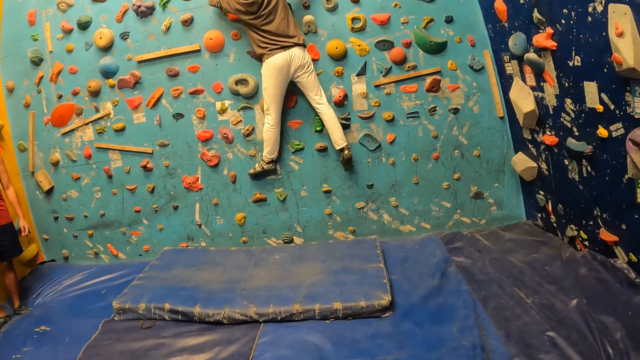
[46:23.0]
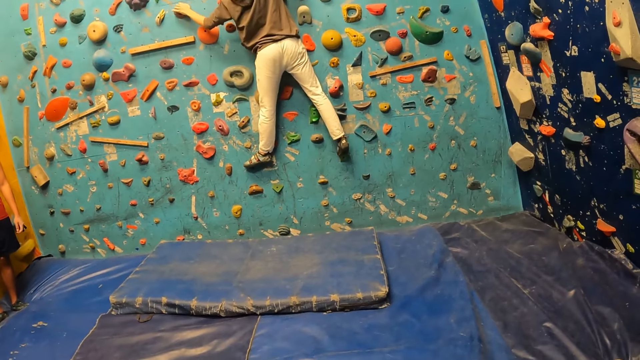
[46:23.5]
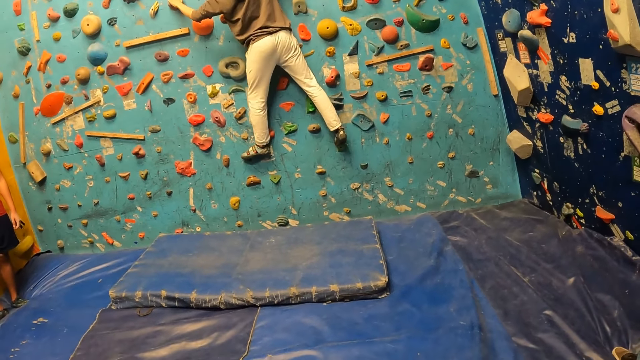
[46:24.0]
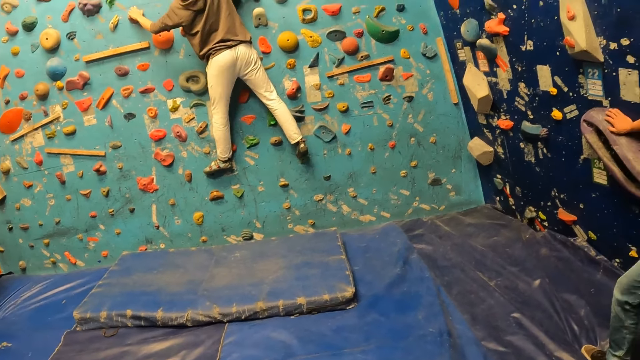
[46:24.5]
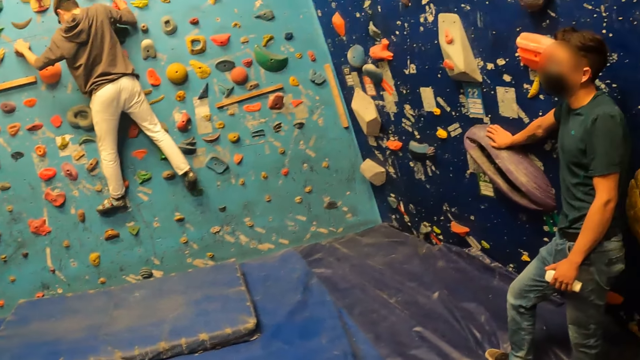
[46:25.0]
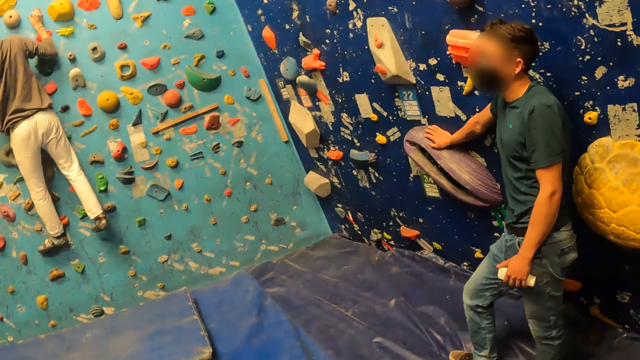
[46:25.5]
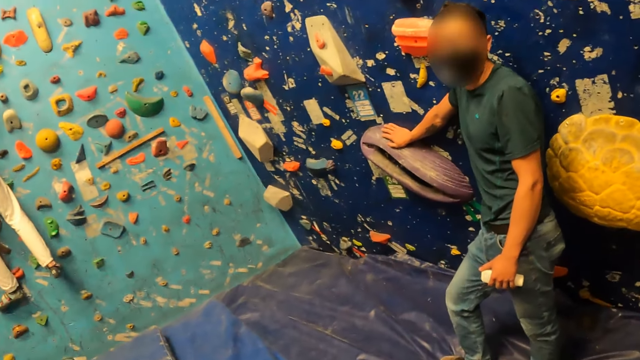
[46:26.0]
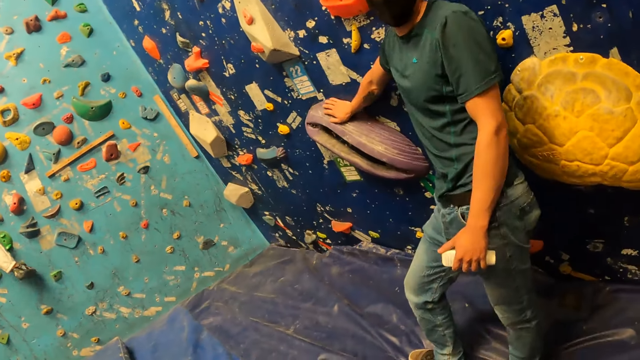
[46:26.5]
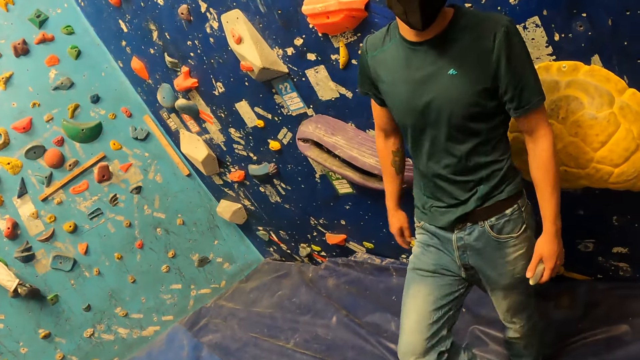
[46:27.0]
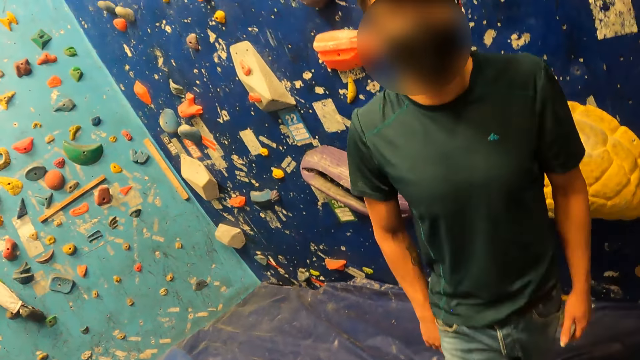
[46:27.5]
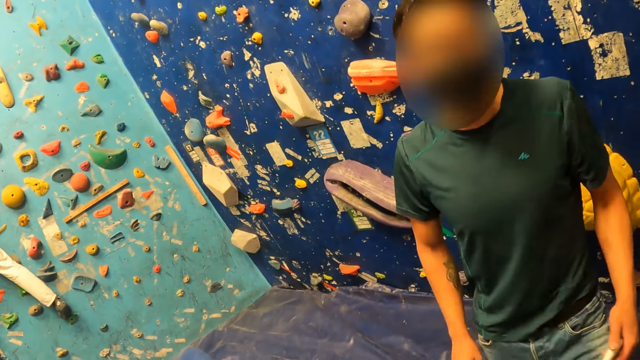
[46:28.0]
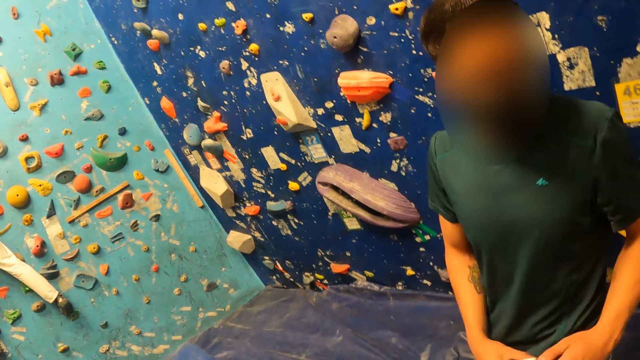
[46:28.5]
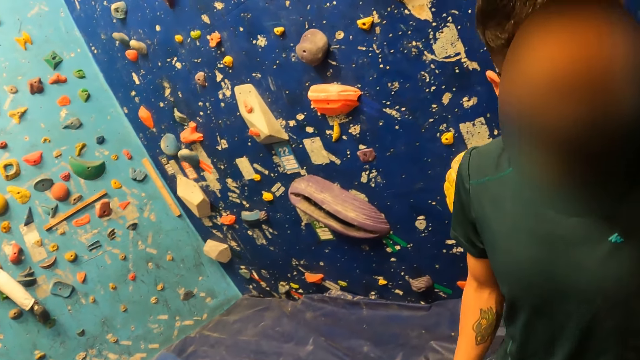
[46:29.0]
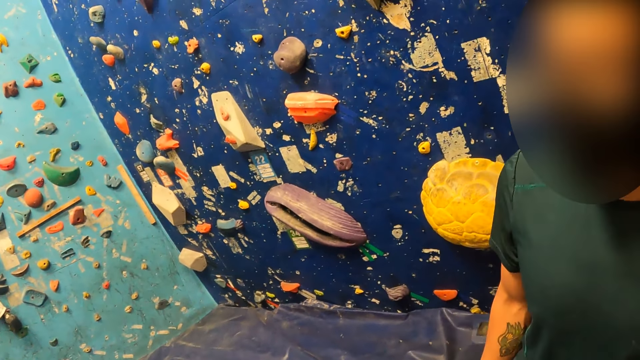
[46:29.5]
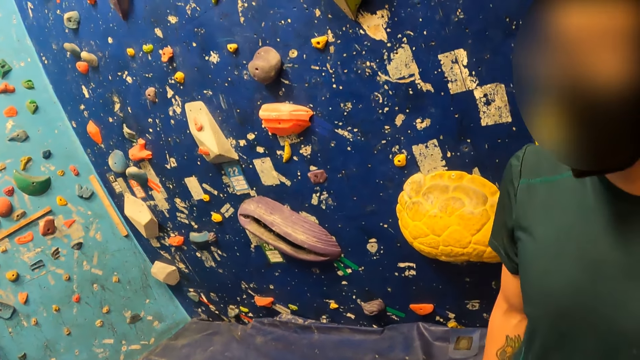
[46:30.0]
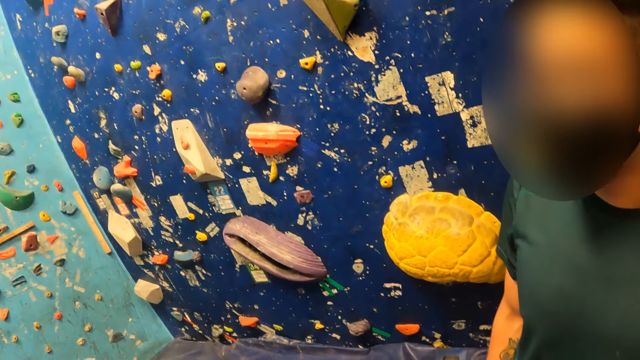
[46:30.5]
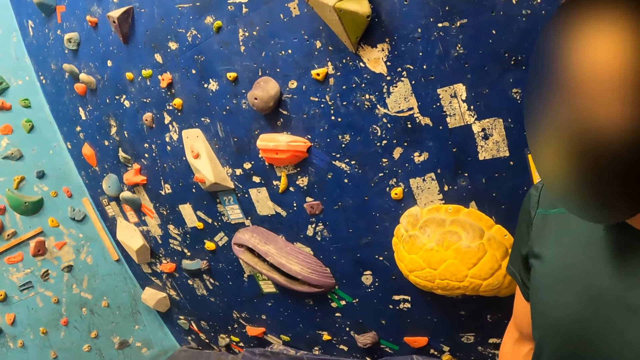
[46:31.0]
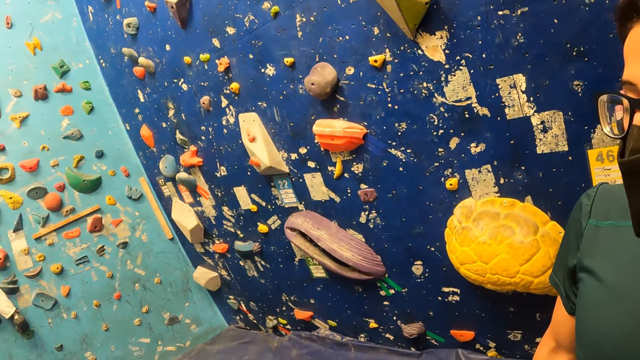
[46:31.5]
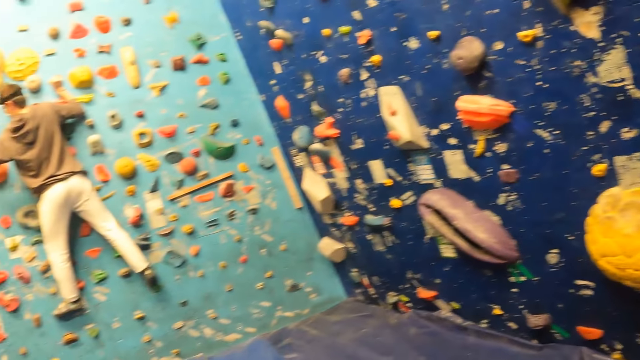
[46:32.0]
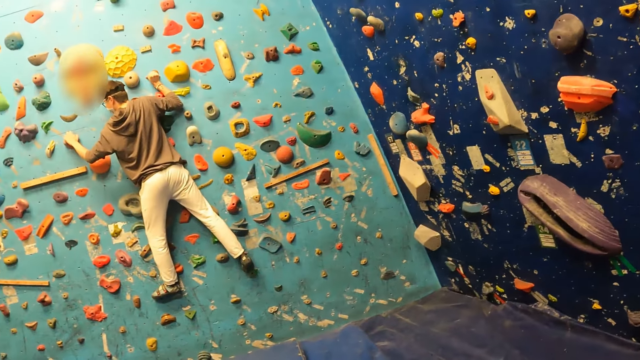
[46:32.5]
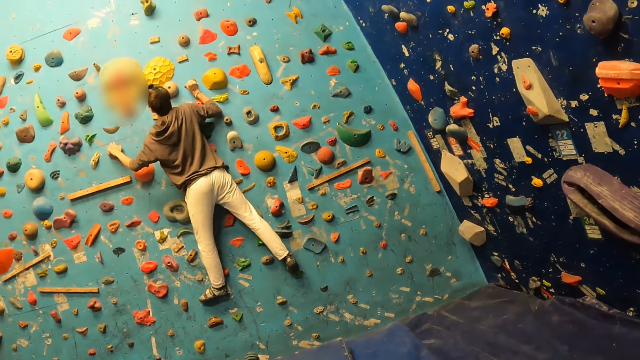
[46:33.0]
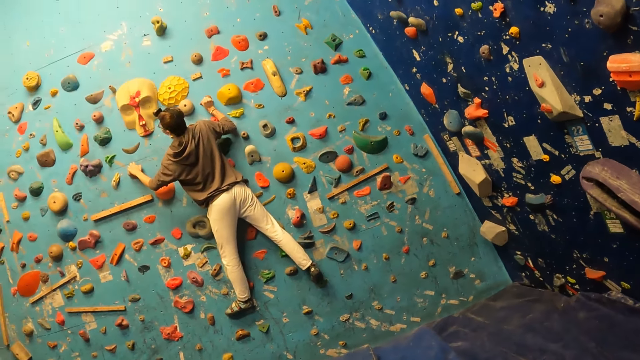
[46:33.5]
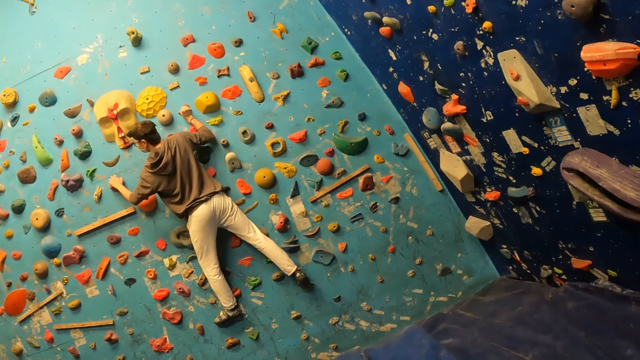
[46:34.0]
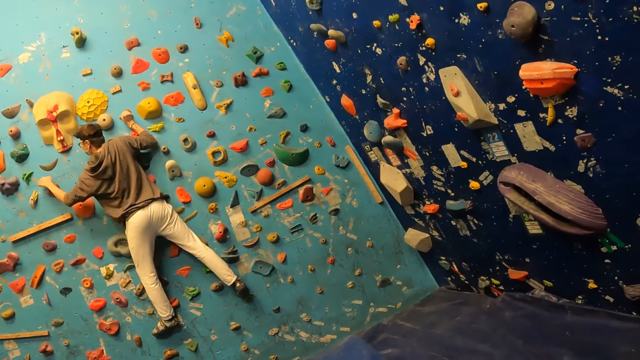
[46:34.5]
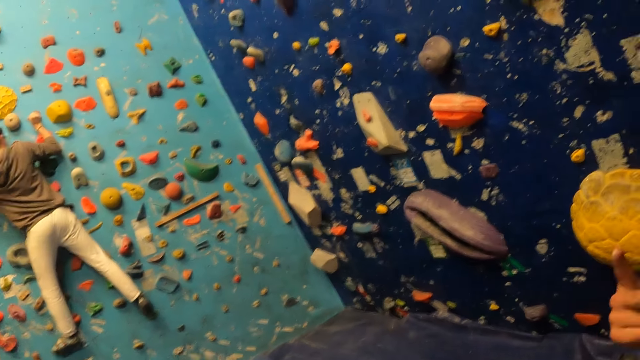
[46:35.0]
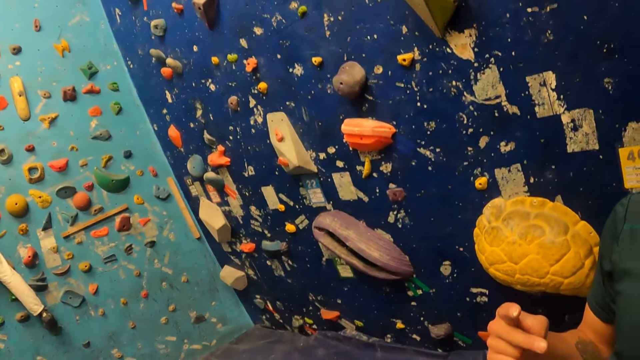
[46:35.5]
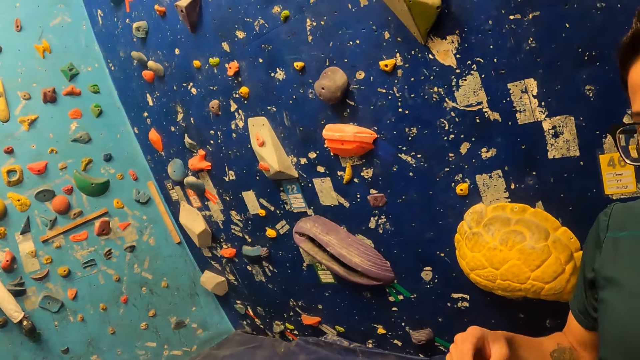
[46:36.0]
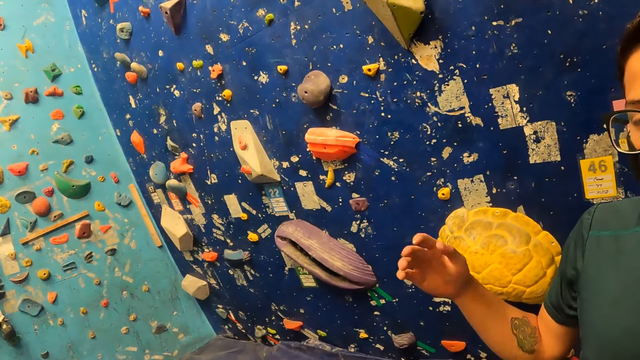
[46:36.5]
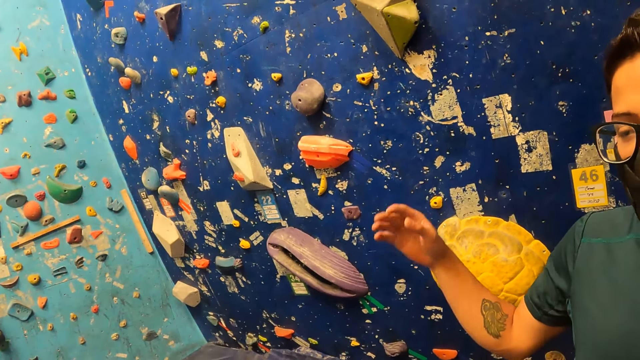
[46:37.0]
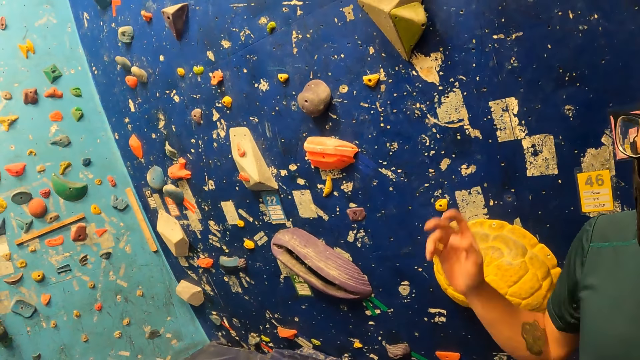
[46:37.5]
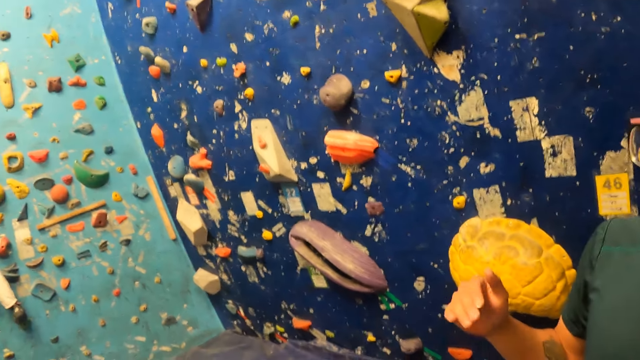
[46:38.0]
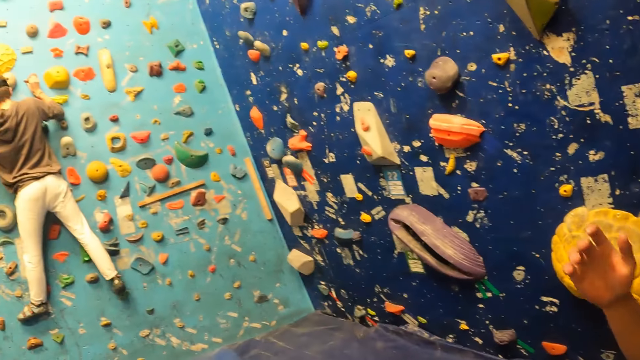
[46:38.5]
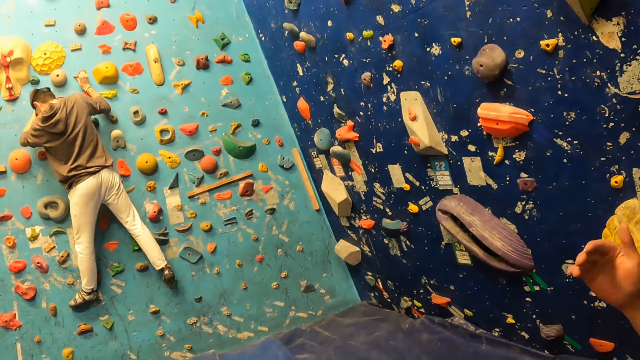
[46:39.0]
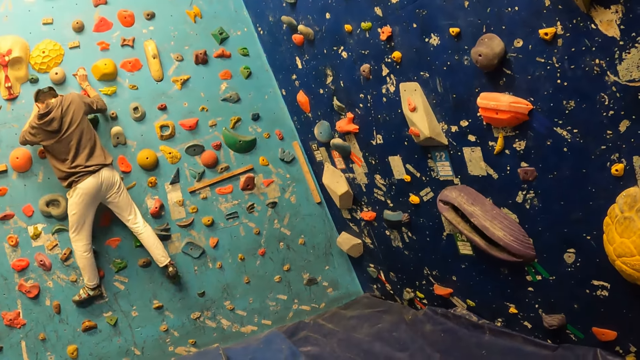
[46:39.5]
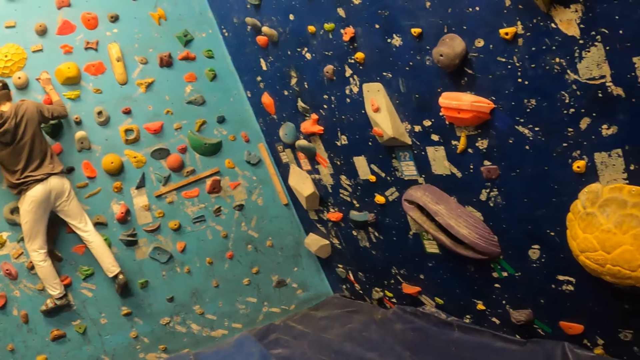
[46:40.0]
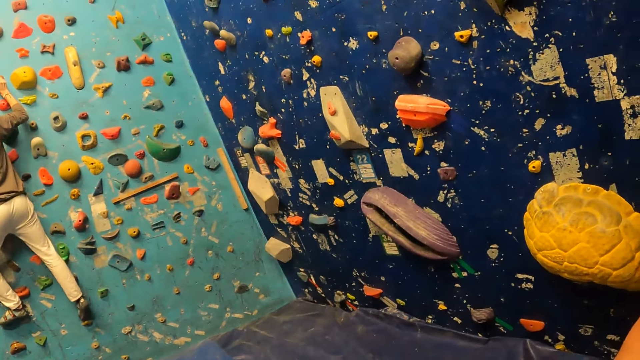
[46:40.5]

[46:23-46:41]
A man converses with the camera wearer. The man walks towards the camera wearer. The man stands beside the camera wearer. The man makes a hand gesture.

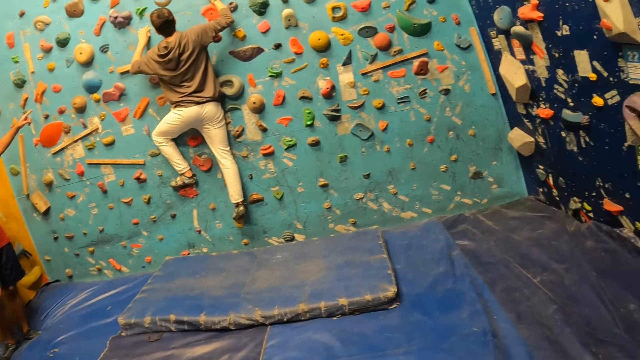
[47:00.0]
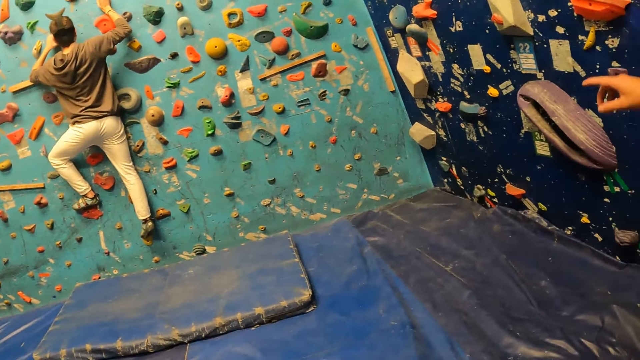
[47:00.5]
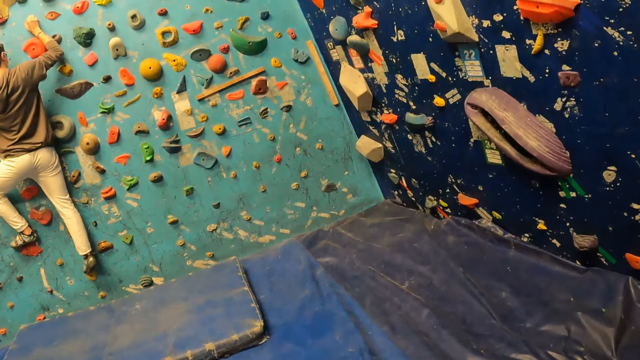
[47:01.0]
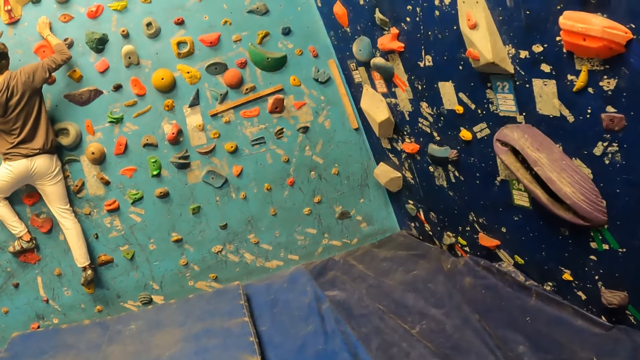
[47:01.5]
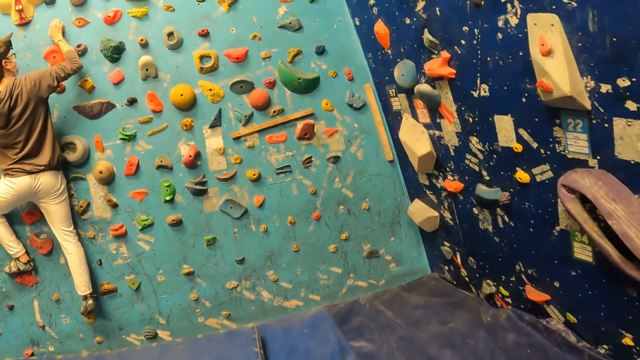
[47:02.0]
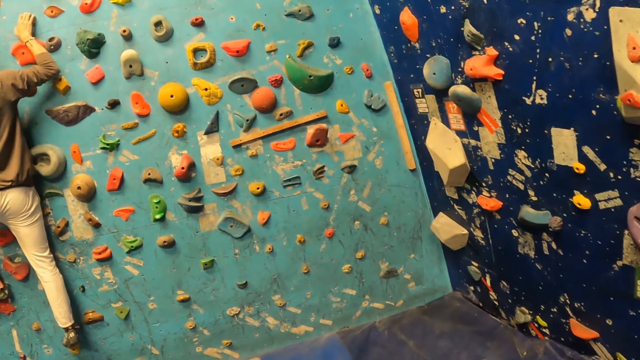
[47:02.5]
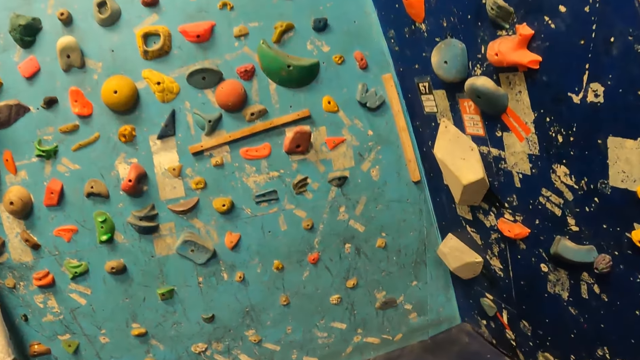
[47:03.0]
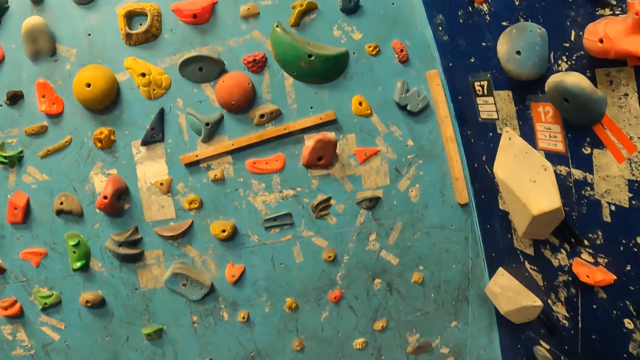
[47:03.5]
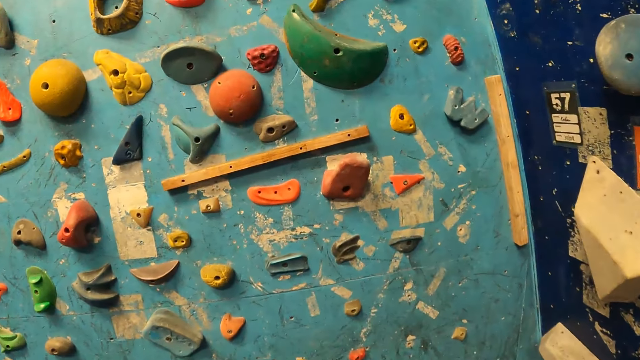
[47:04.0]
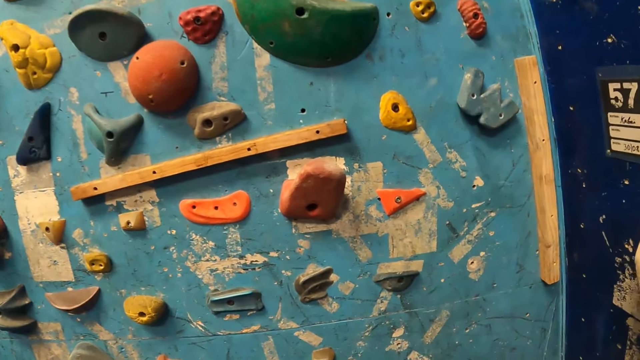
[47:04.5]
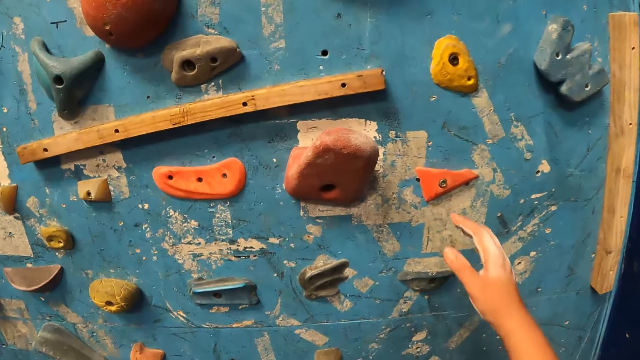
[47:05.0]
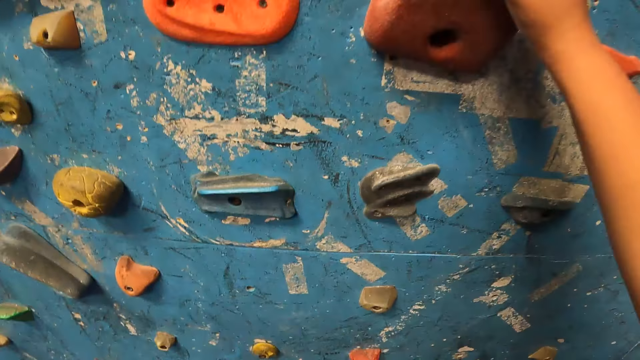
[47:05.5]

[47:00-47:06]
The camera wearer walks towards the wall. They climb the wall climb challenge.
